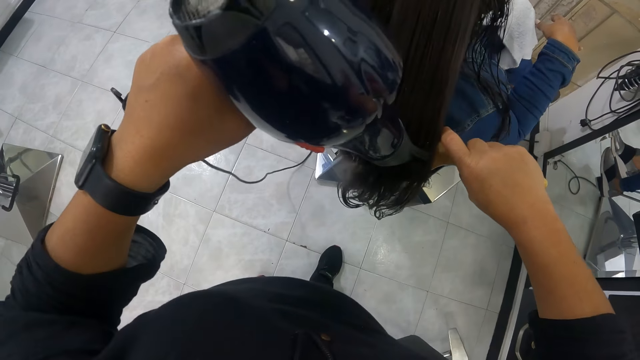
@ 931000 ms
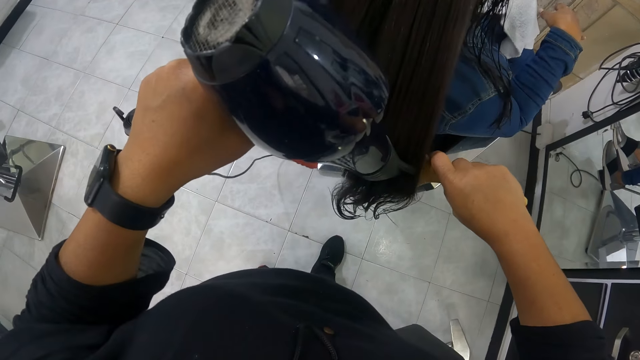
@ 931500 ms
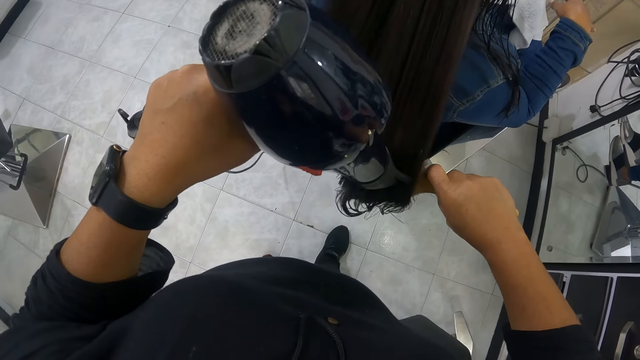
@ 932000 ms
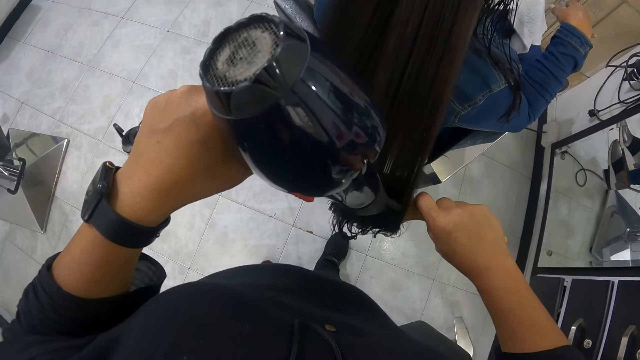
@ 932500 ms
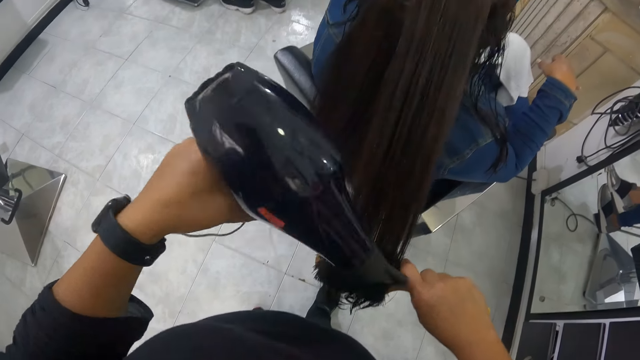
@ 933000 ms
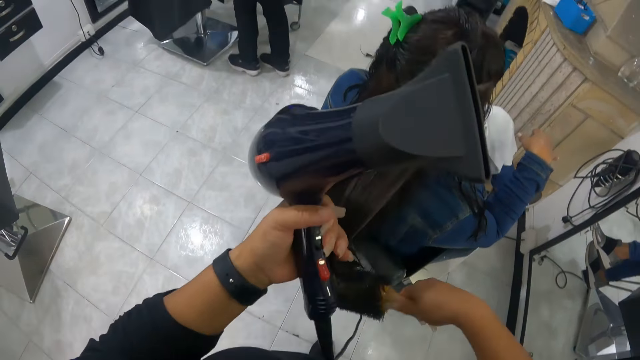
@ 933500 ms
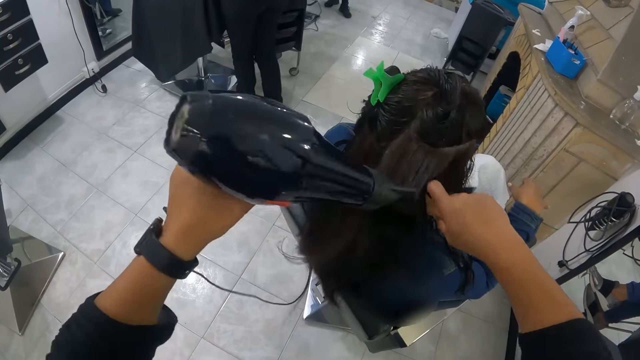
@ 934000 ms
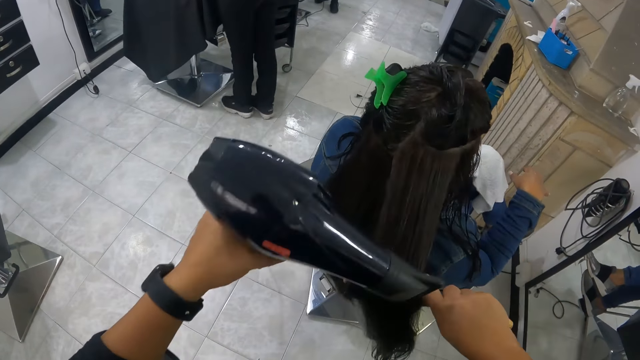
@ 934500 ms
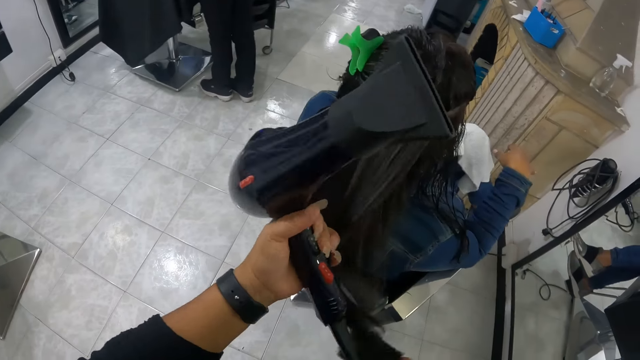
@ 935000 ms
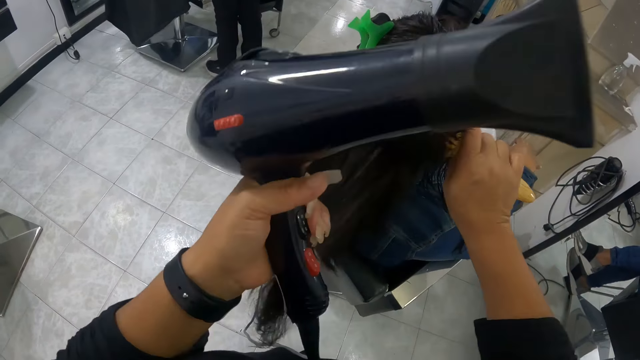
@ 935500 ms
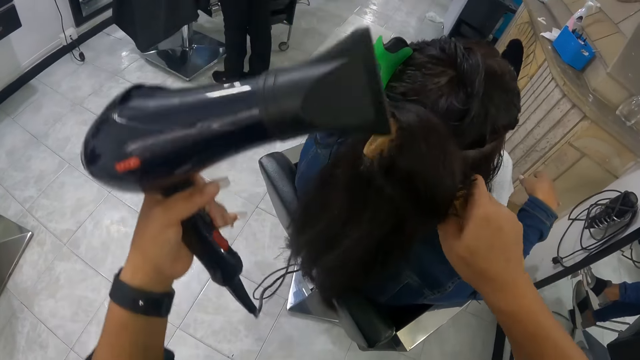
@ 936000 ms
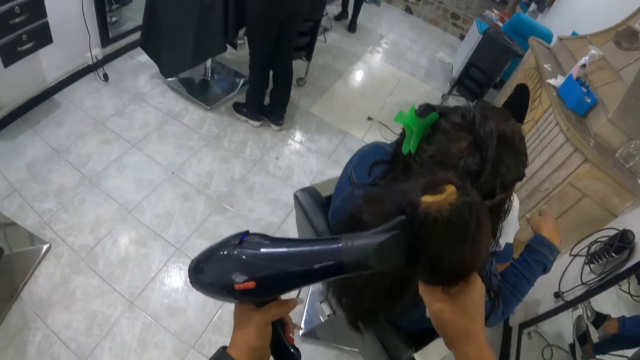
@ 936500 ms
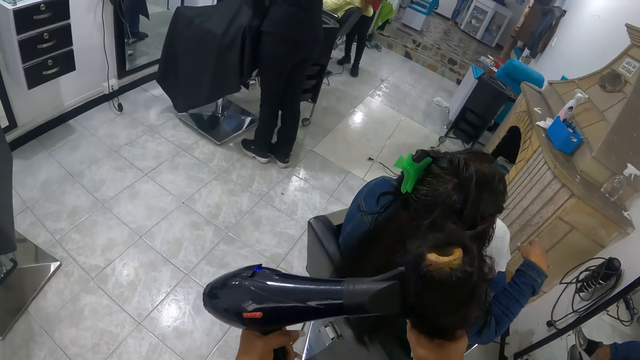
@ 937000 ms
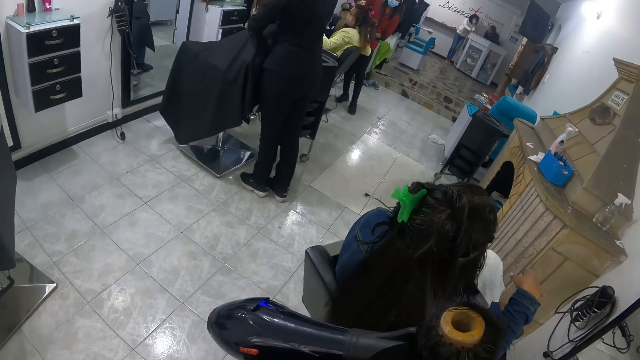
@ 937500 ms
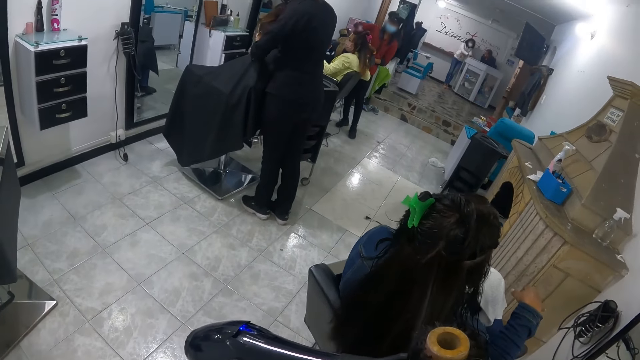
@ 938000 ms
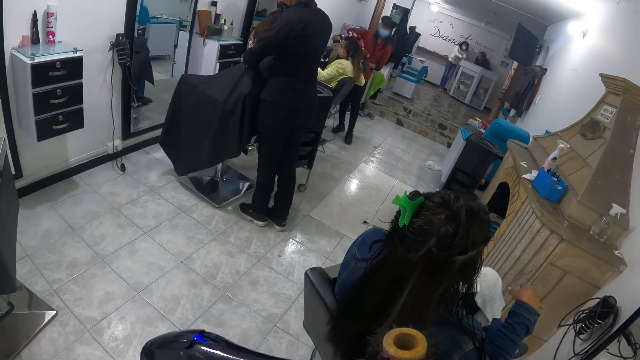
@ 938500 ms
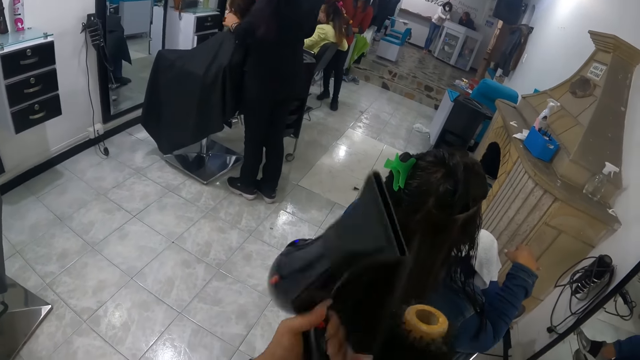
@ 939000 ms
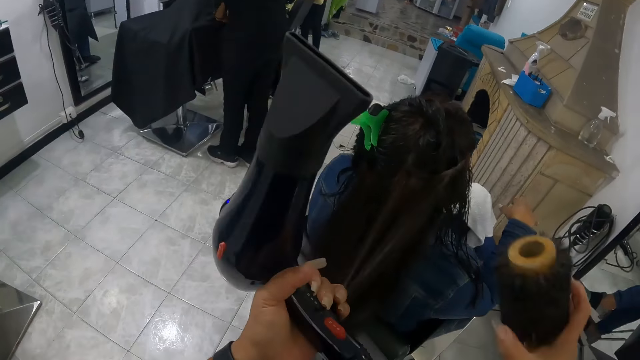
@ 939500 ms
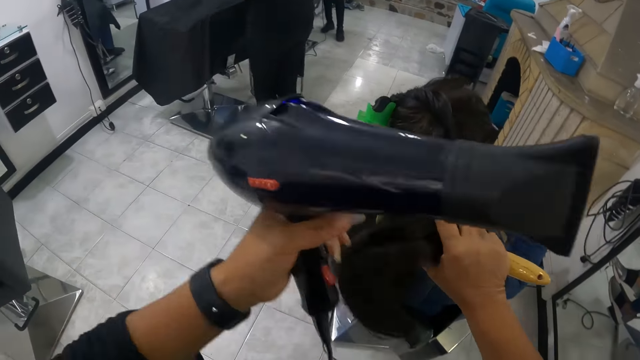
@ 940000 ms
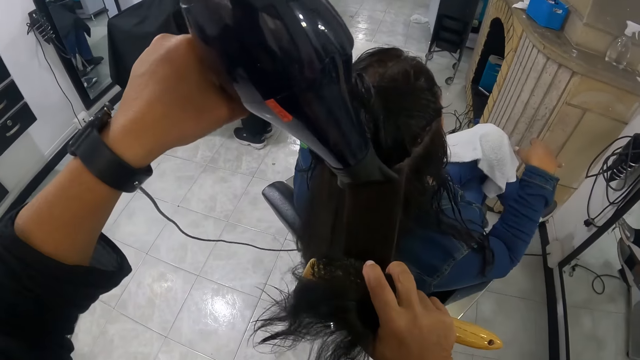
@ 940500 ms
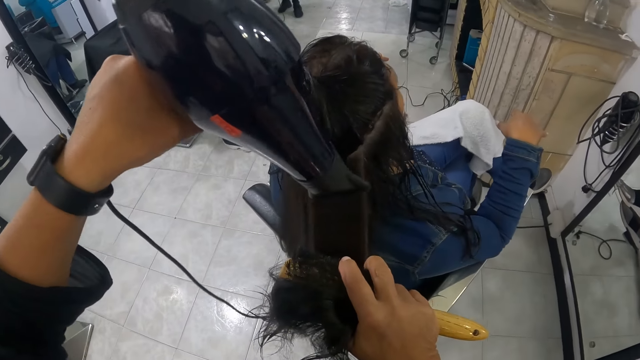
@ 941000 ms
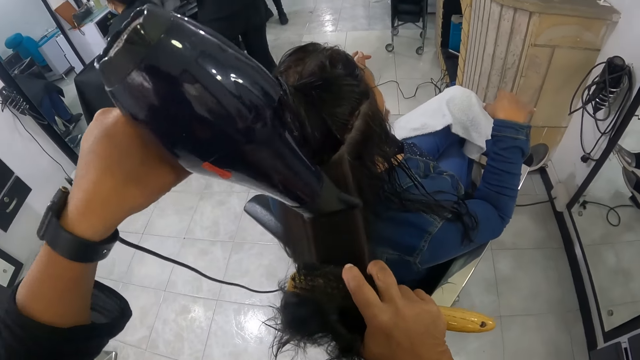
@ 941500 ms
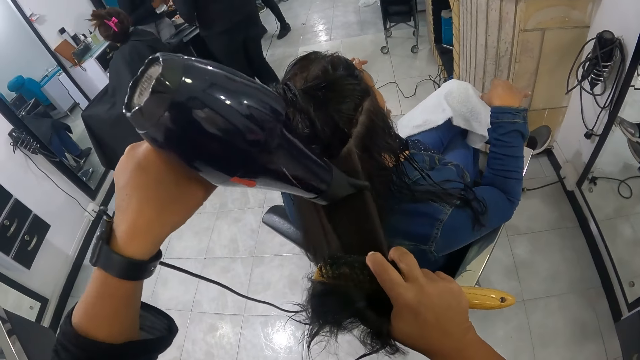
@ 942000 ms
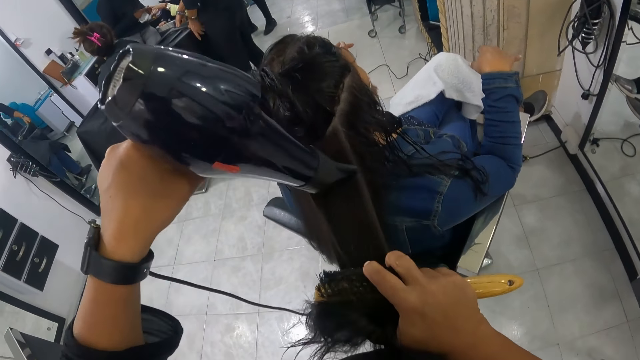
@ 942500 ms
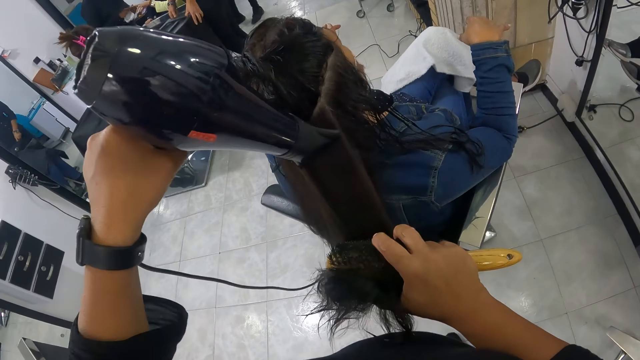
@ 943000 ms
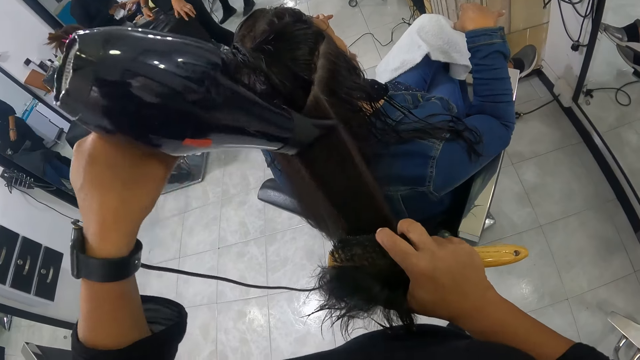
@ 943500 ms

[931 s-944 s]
The camera wearer holds the hair of the woman on the chair with her left hand. She smoothens the hair of the woman on the chair with the brush in her right hand. She dries the hair of the woman on the chair with the hair dryer in her left hand. She holds the hair of the woman on the chair with her left hand. She smoothens the hair of the woman on the chair with the brush in her right hand. She dries the hair of the woman on the chair with the hair dryer in her left hand. She holds the hair of the woman on the chair with her left hand. She smoothens the hair of the woman on the chair with the brush in her right hand. She dries the hair of the woman on the chair with the hair dryer in her left hand.

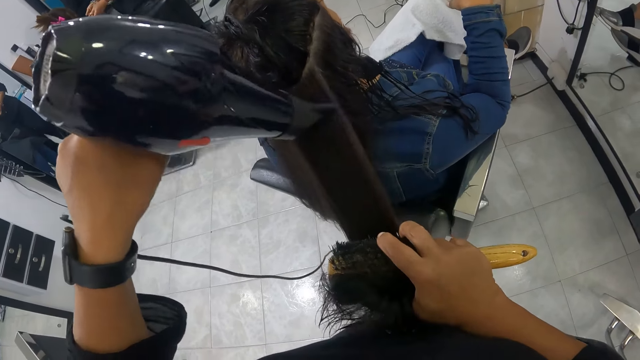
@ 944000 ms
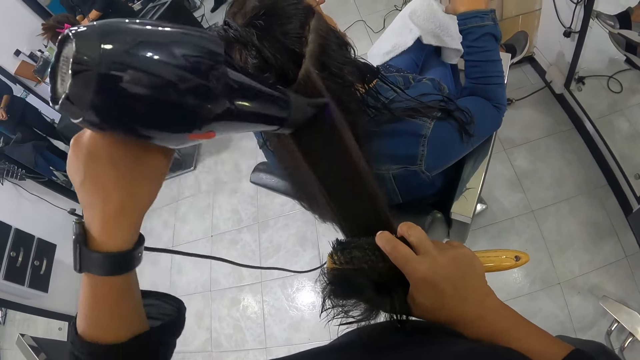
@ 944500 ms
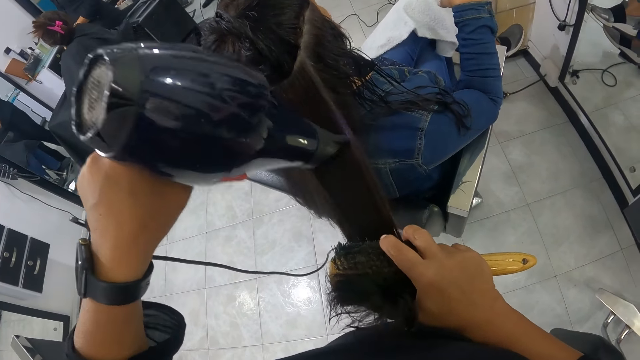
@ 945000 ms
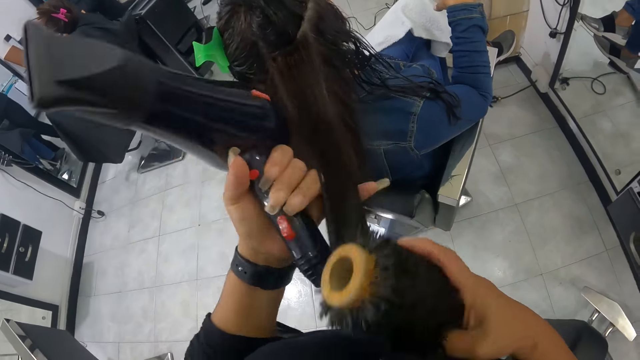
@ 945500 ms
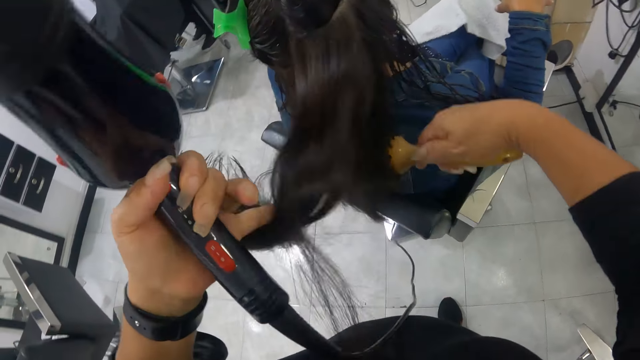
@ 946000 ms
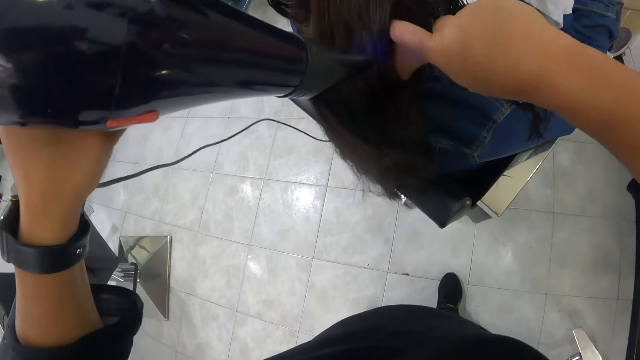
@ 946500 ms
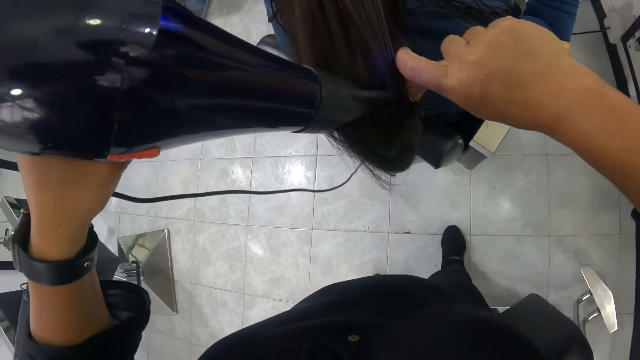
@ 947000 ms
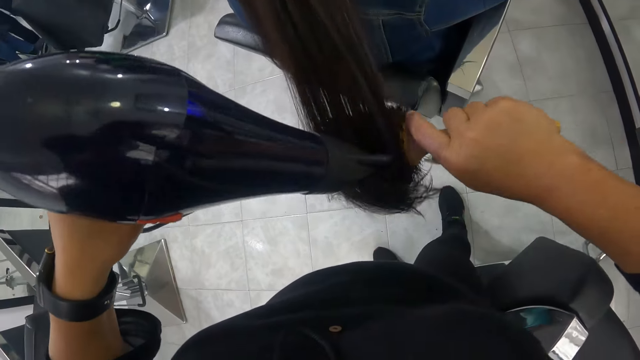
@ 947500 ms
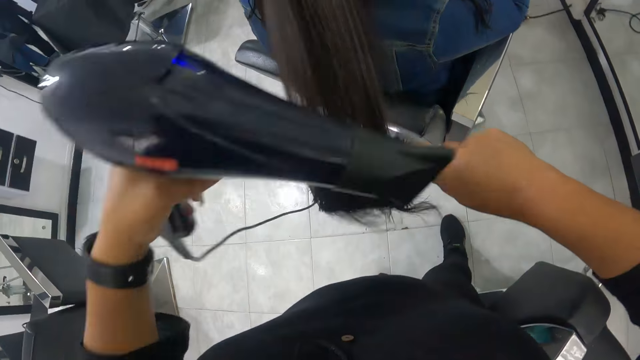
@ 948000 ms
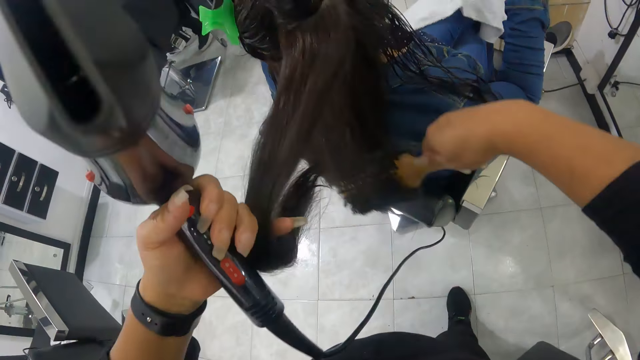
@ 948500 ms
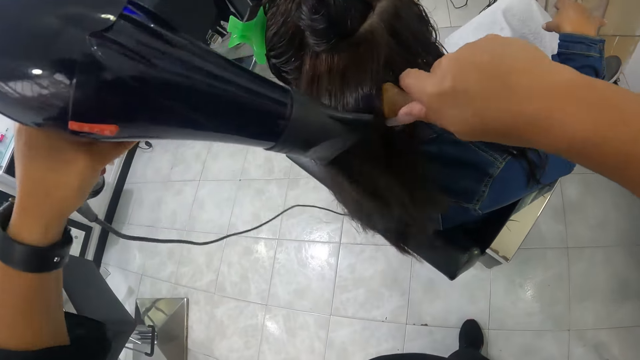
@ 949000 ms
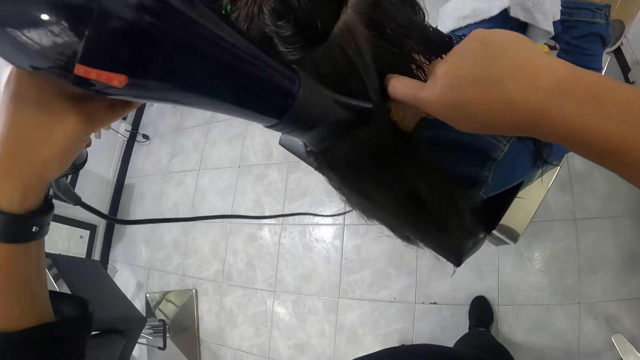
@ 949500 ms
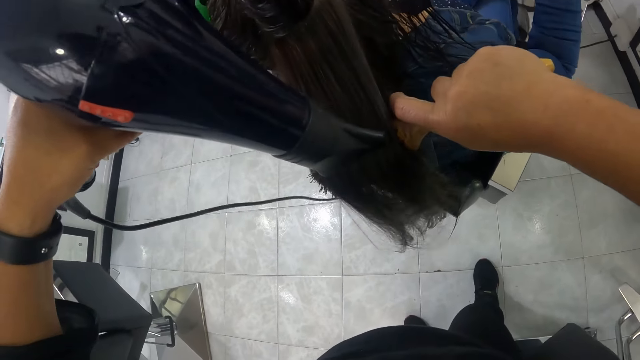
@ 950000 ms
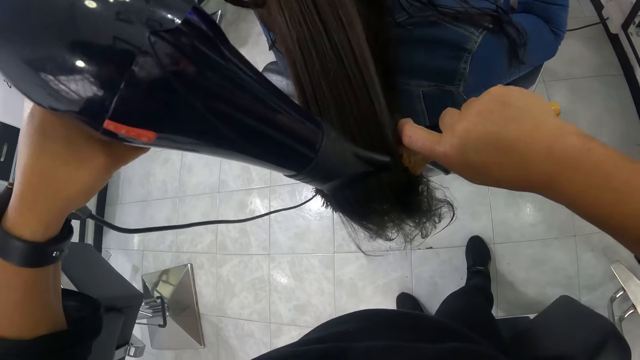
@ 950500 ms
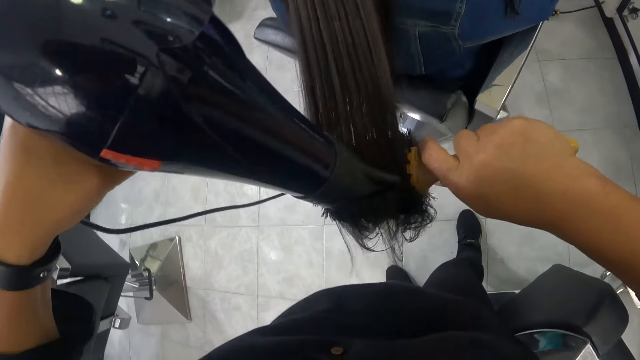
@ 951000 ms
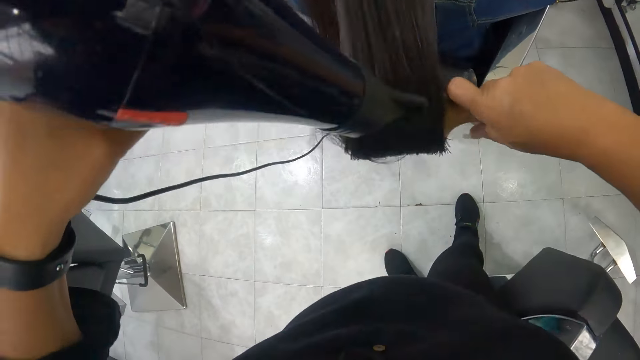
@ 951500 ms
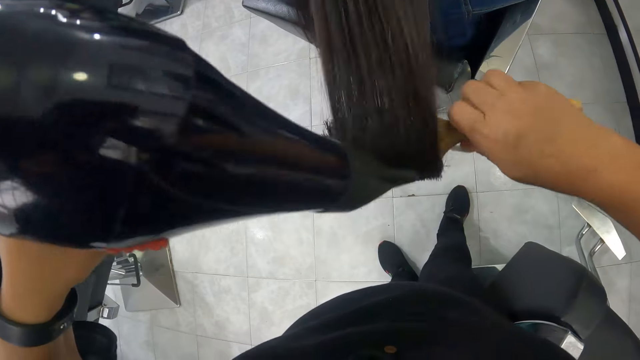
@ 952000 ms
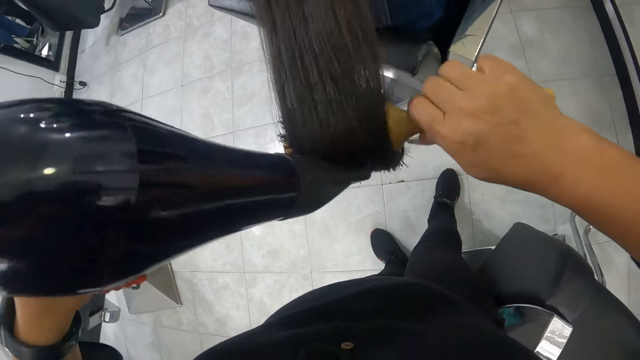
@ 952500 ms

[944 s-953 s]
The camera wearer holds the hair of the woman on the chair with her left hand. She smoothens the hair of the woman on the chair with the brush in her right hand. She dries the hair of the woman on the chair with the hair dryer in her left hand. She holds the hair of the woman on the chair with her left hand. She smoothens the hair of the woman on the chair with the brush in her right hand. She dries the hair of the woman on the chair with the hair dryer in her left hand.
